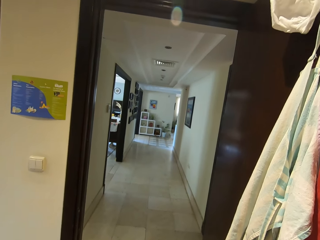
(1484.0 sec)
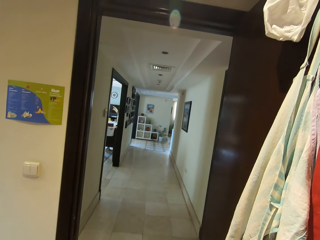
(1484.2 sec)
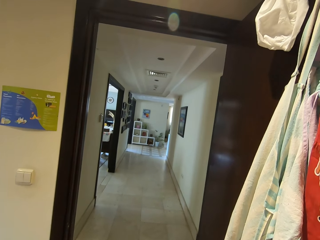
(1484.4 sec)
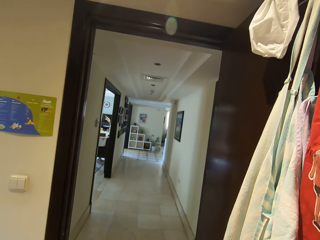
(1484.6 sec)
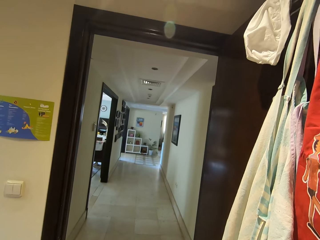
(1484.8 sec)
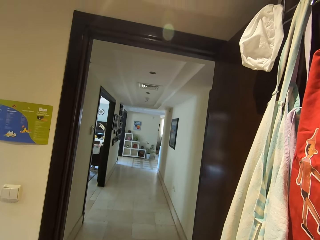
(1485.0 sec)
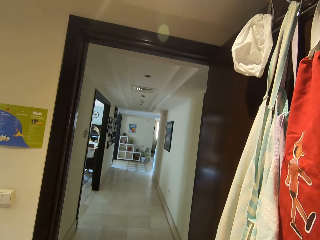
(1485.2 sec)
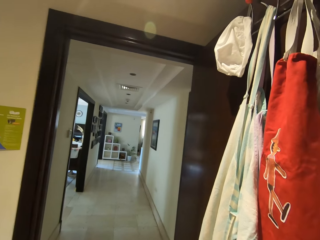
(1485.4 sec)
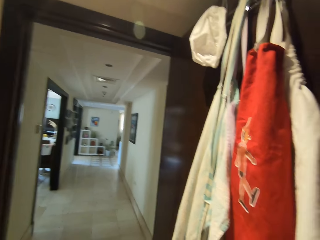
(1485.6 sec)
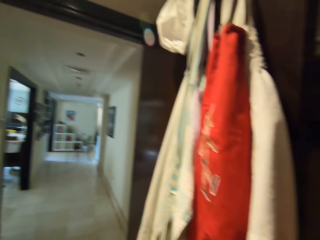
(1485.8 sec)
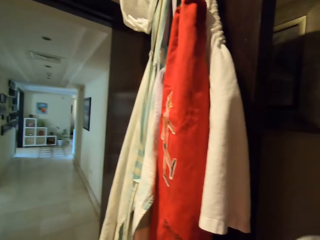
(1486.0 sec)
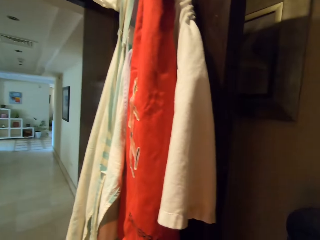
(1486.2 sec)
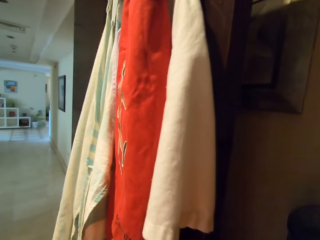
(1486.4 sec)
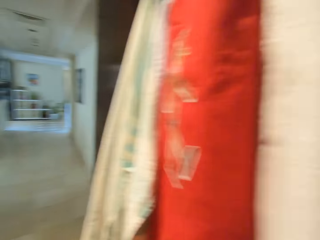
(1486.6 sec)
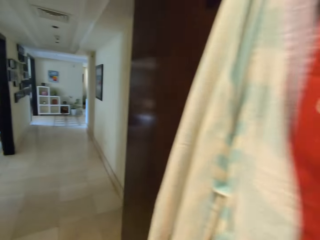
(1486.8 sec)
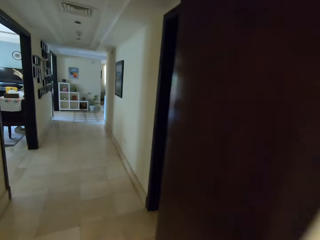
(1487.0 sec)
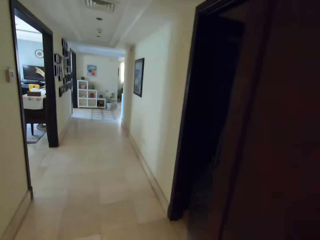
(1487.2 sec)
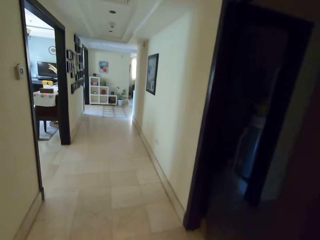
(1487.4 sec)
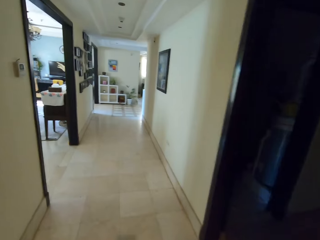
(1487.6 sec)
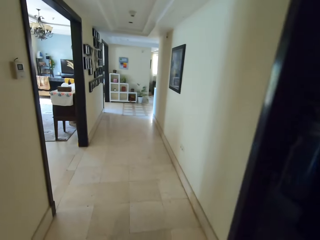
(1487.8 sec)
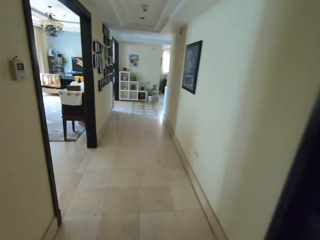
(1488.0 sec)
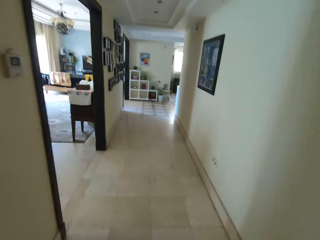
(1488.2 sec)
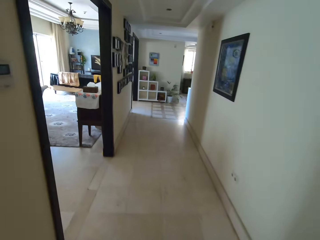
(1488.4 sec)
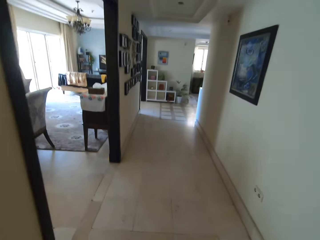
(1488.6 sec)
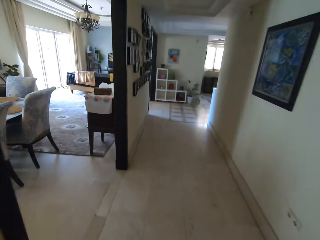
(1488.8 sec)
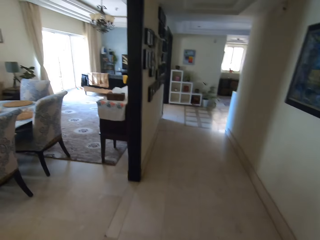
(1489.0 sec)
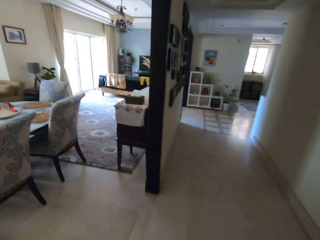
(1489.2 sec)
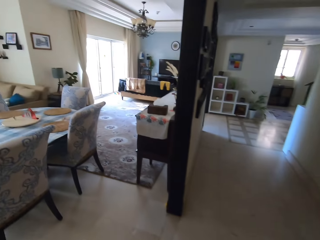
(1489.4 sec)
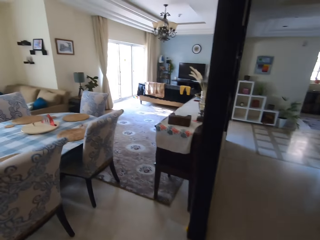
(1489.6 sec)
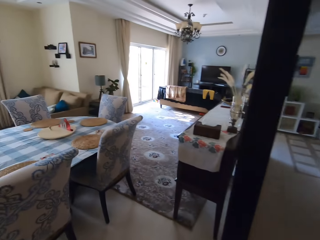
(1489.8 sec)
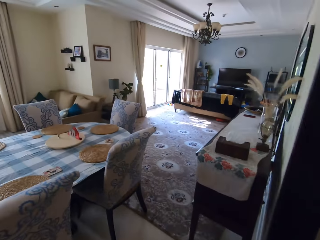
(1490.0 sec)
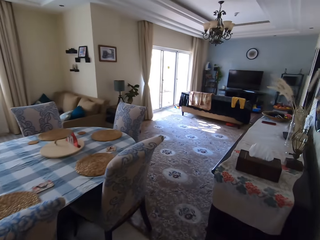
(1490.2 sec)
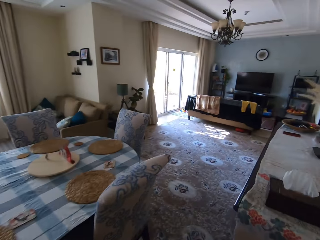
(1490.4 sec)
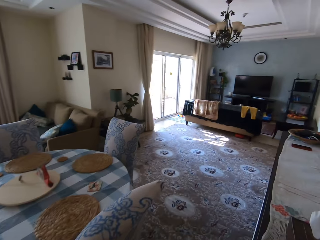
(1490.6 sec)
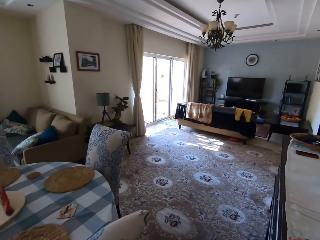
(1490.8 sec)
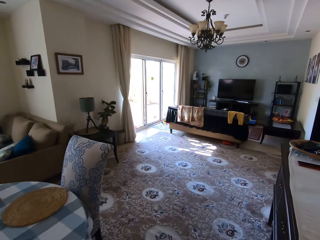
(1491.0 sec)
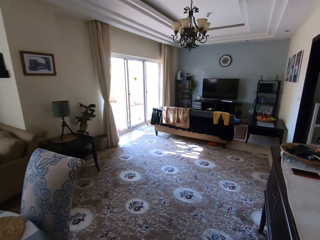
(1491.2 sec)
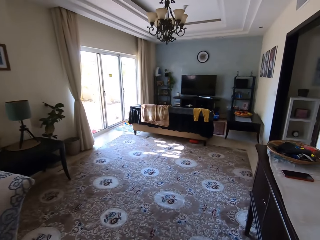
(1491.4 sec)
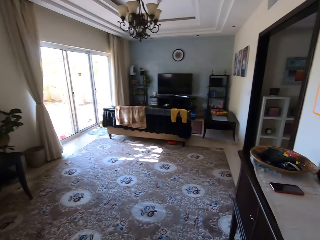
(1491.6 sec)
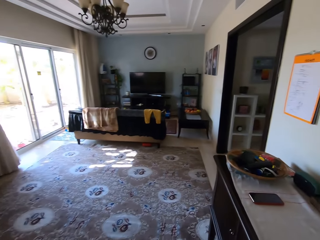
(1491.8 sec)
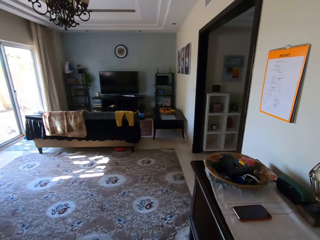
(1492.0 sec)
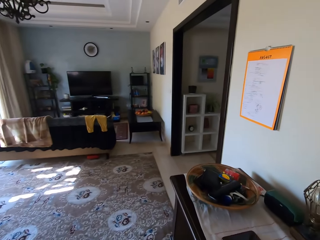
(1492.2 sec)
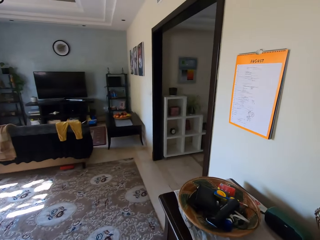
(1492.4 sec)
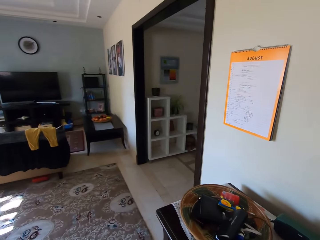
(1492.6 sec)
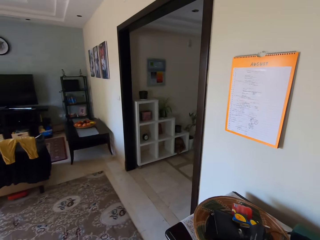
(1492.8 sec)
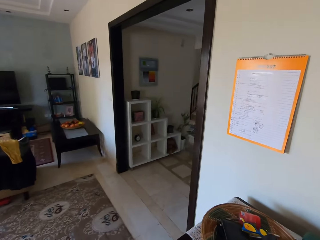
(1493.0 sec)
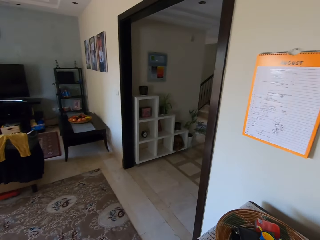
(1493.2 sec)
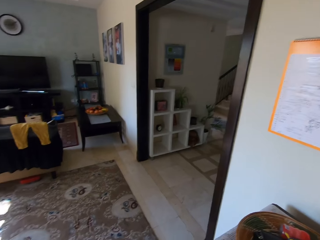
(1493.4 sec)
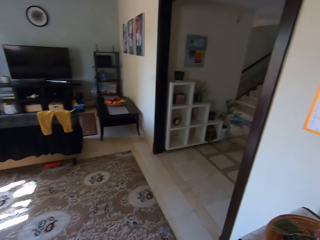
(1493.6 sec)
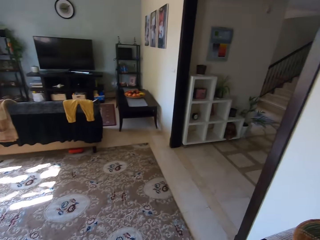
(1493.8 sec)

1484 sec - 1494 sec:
The camera wearer walks and puts the cup down.

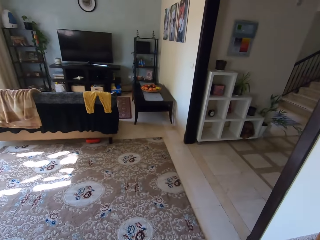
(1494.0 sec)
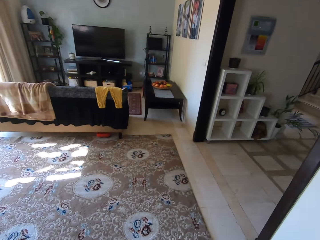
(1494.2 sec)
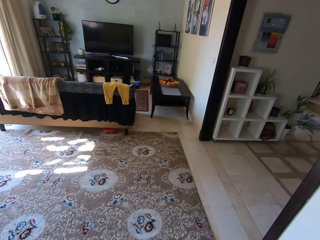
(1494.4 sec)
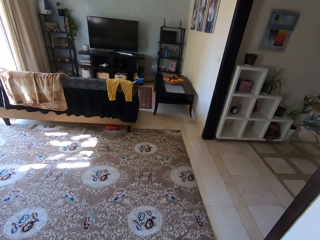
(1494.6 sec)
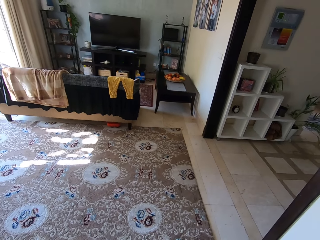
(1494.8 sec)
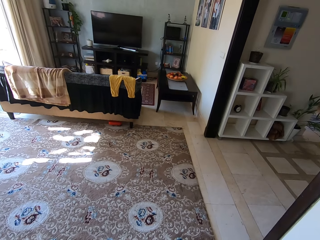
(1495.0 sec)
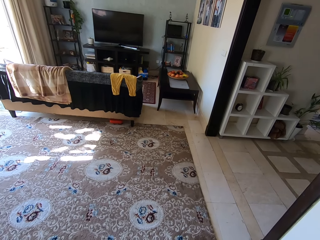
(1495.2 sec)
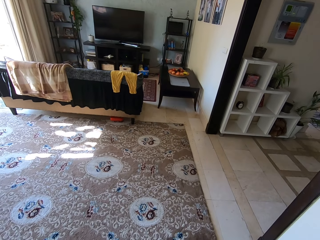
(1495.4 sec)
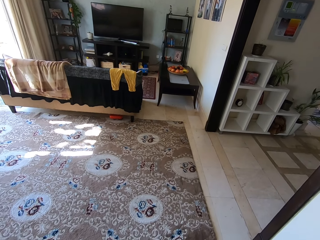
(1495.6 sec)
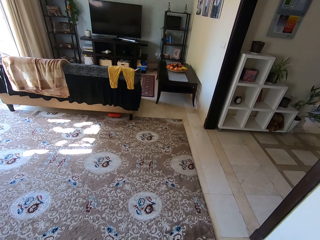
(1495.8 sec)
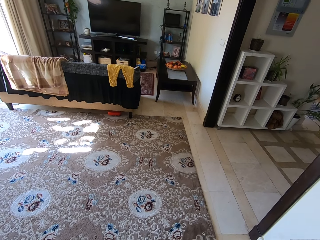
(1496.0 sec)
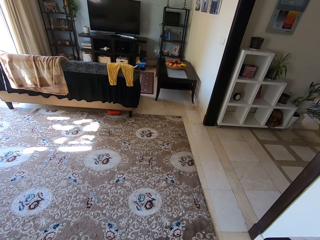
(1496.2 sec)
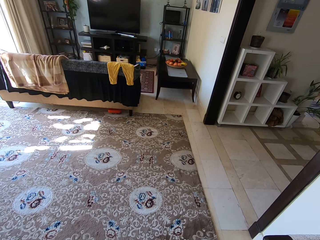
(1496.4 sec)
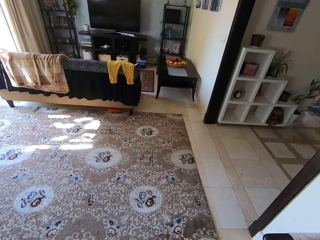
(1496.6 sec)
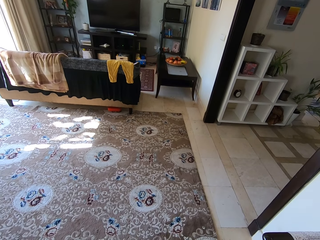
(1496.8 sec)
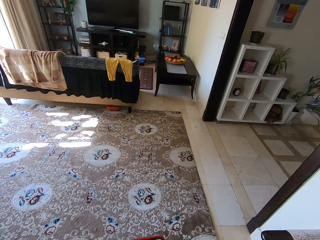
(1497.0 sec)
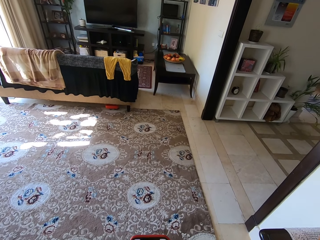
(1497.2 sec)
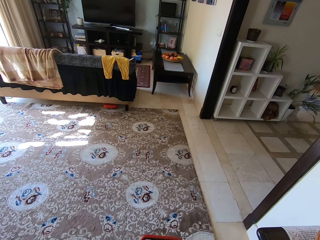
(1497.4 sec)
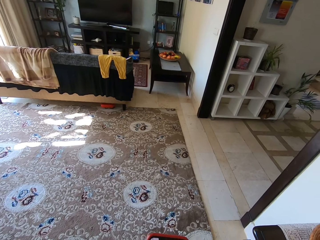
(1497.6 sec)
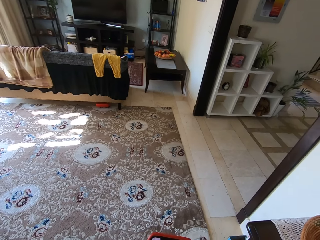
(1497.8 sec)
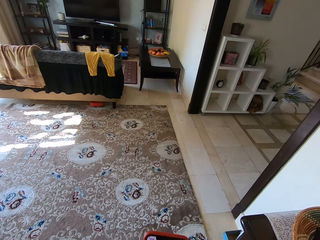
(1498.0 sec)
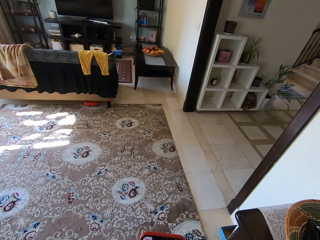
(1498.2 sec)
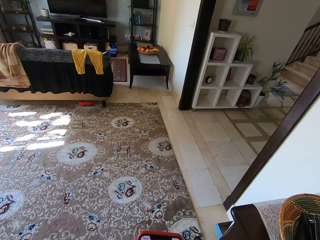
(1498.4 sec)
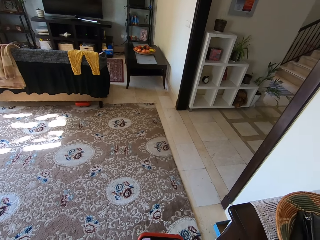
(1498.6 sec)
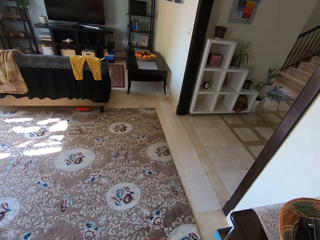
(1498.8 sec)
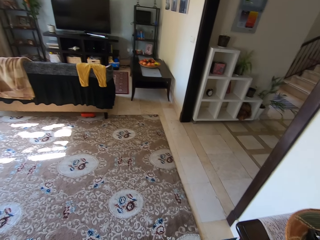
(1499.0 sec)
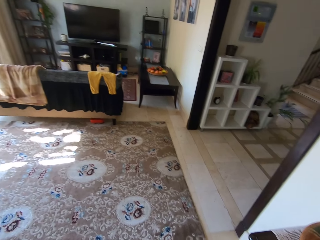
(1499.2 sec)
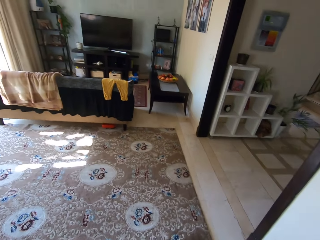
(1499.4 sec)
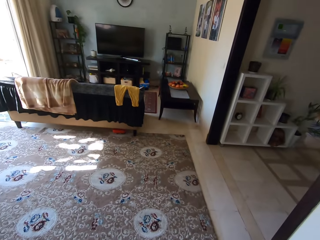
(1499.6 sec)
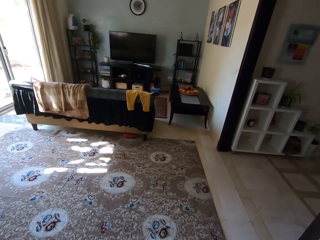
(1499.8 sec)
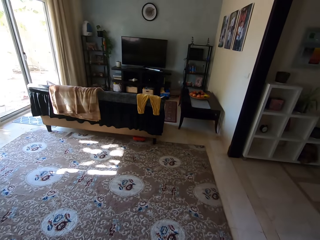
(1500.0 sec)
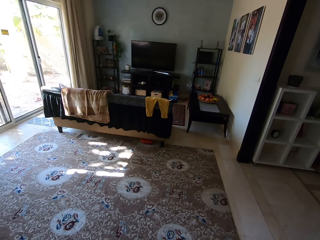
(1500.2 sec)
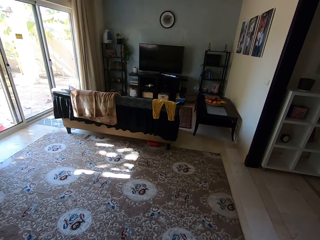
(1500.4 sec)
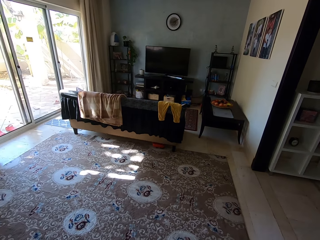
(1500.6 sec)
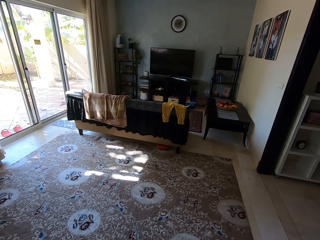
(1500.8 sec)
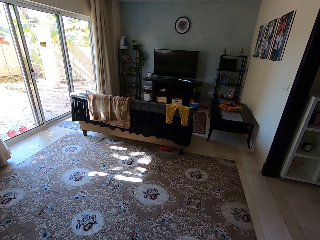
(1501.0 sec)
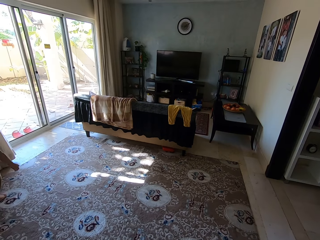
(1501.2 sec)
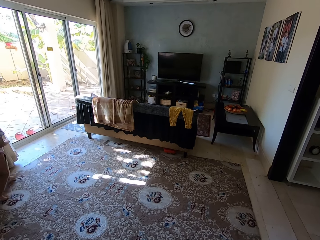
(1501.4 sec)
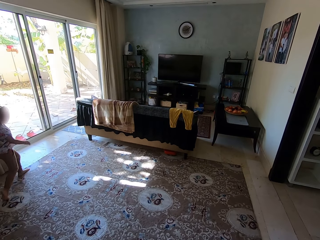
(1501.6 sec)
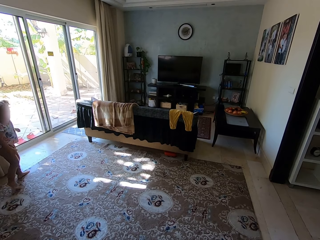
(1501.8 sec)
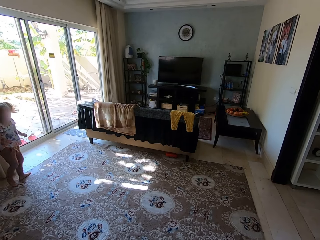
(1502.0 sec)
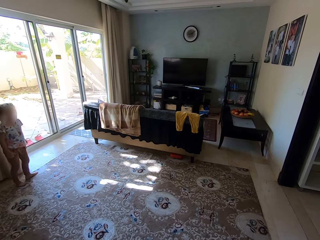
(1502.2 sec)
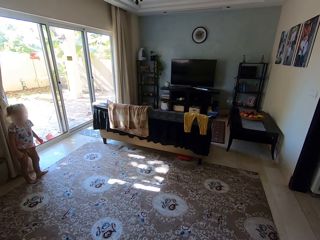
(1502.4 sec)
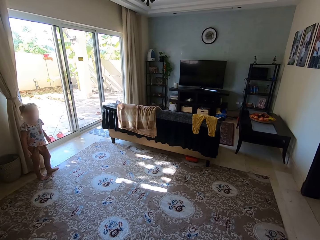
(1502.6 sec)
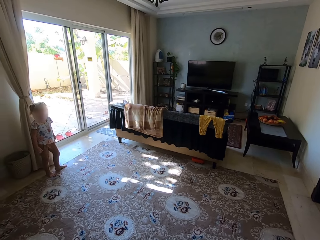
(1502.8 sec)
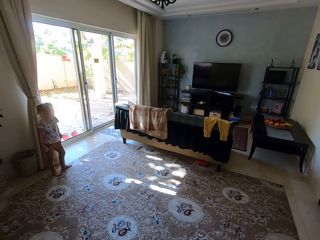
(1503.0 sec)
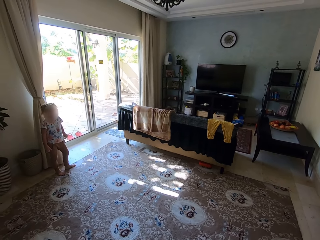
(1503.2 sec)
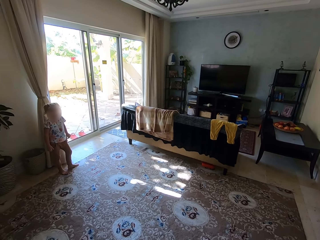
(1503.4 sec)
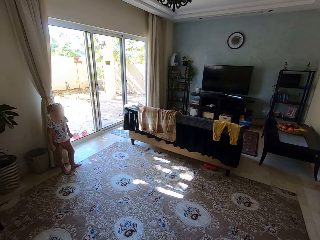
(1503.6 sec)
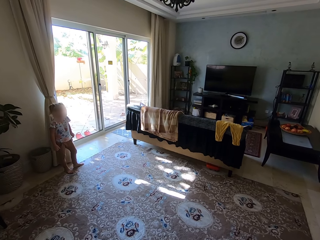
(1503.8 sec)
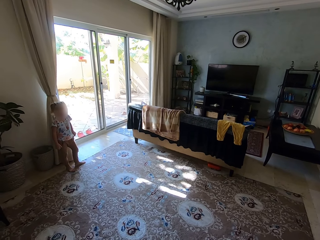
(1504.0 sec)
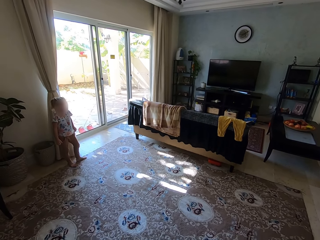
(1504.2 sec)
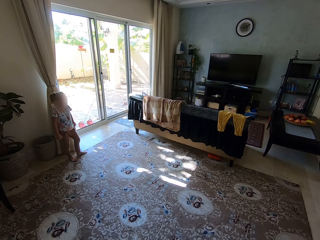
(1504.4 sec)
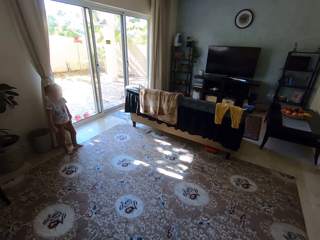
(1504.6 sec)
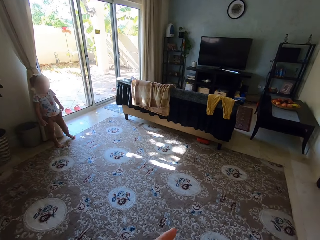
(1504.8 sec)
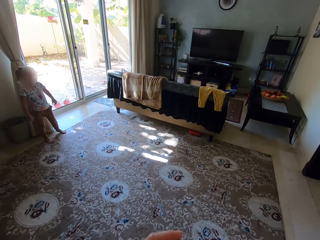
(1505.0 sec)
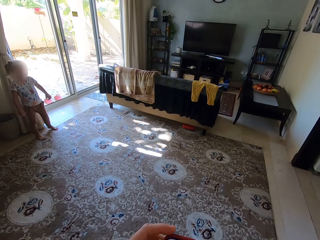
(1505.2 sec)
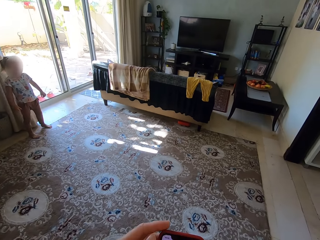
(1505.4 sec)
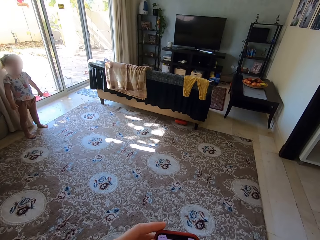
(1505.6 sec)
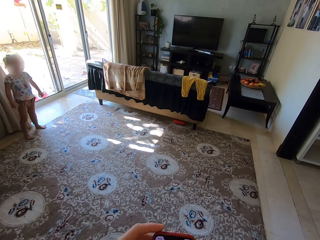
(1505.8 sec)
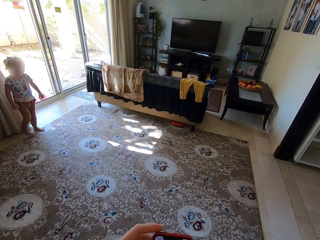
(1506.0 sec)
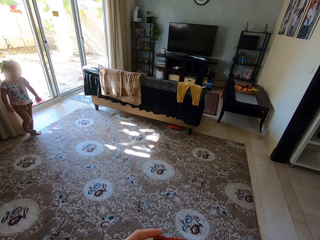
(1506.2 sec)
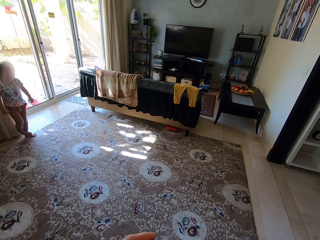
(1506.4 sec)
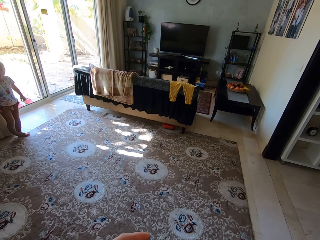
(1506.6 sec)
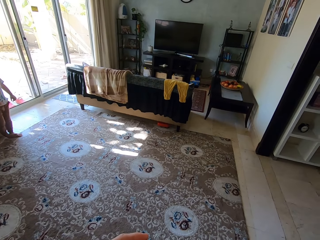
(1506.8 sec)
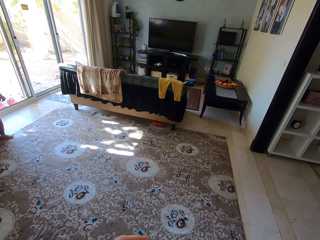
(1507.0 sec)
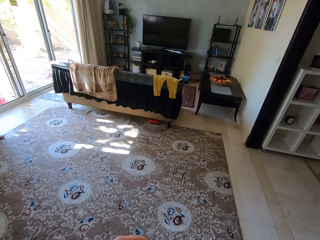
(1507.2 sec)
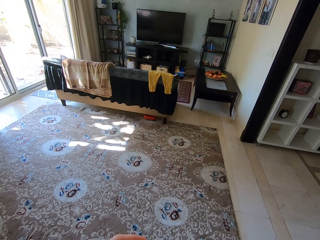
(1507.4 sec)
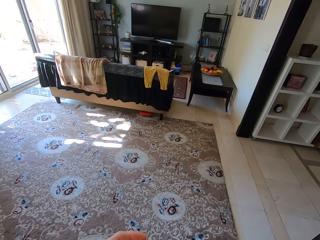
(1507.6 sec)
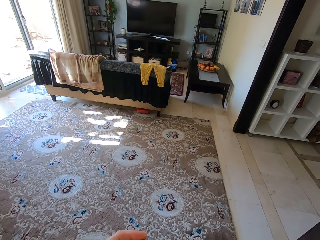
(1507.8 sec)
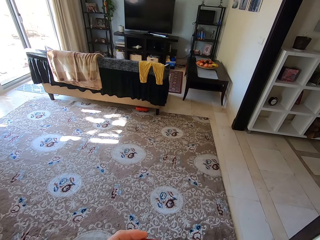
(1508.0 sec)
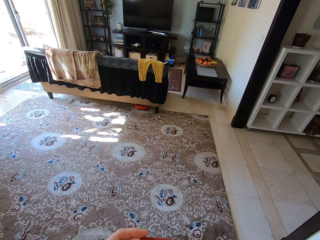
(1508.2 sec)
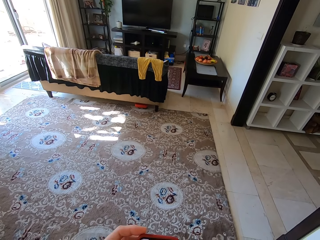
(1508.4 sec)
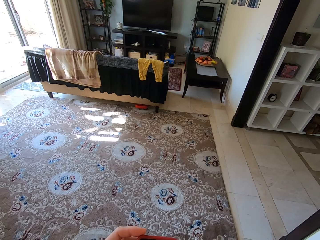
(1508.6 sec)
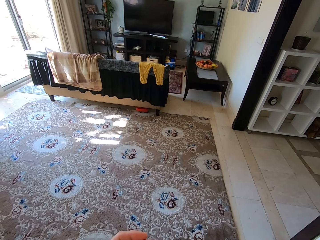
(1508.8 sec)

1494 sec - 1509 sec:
A child talks to the camera wearer. The camera wearer talks to the child. The child talks to the camera wearer. The child walks in the room. The child talks to the camera wearer again. The camera wearer looks around. They talk to the child. The child talks to the camera wearer. The camera wearer talks to the child.
